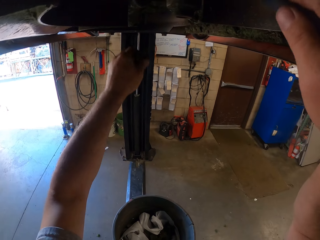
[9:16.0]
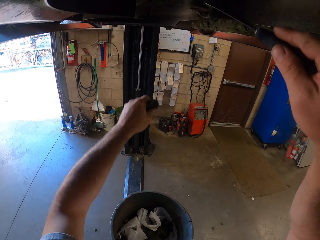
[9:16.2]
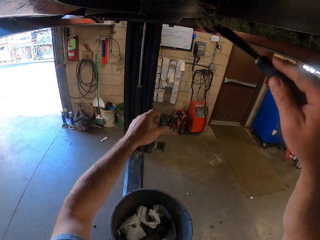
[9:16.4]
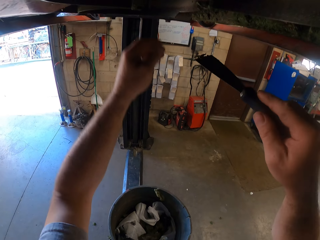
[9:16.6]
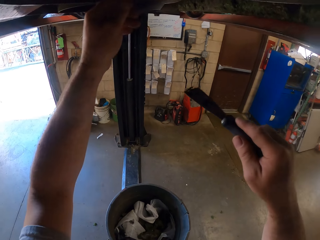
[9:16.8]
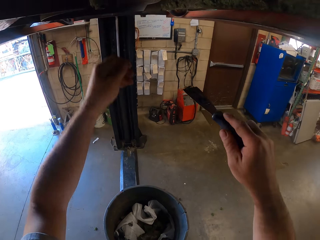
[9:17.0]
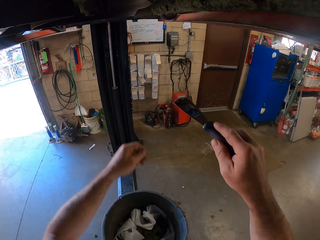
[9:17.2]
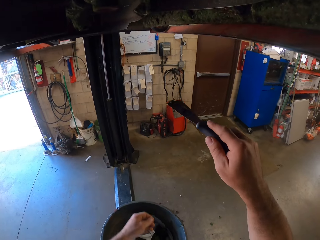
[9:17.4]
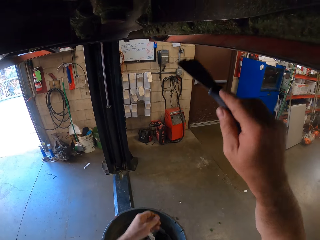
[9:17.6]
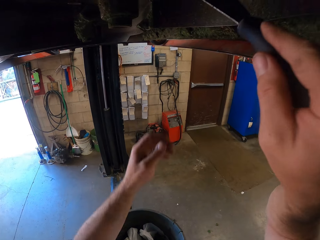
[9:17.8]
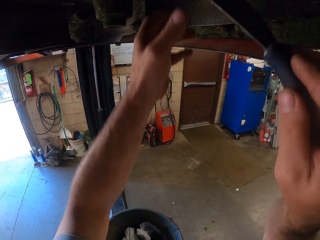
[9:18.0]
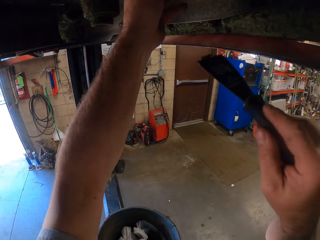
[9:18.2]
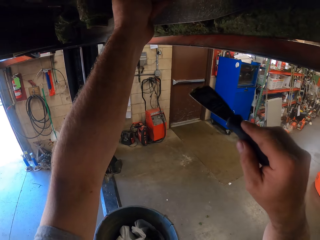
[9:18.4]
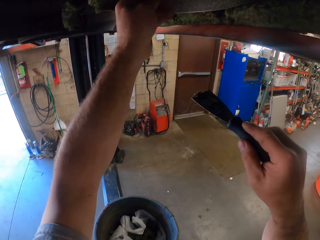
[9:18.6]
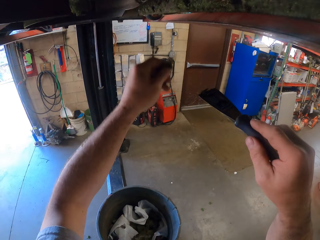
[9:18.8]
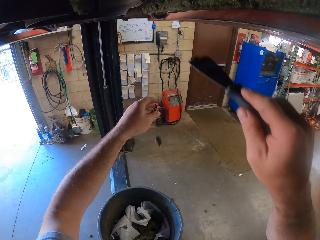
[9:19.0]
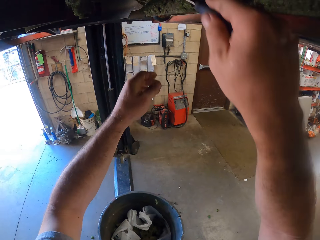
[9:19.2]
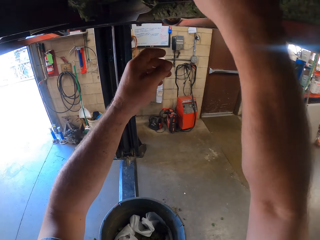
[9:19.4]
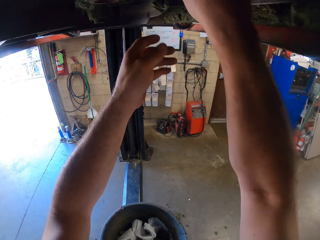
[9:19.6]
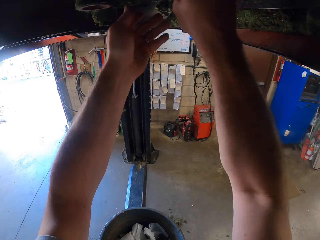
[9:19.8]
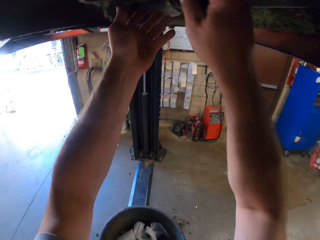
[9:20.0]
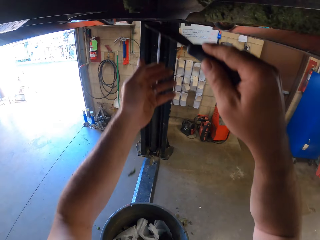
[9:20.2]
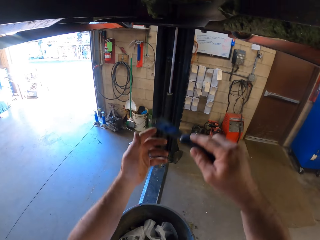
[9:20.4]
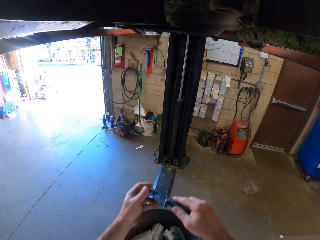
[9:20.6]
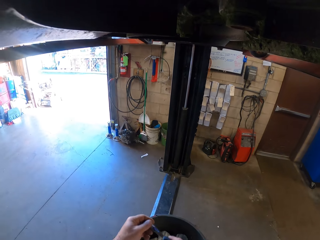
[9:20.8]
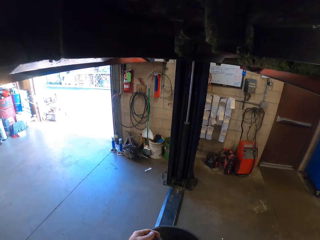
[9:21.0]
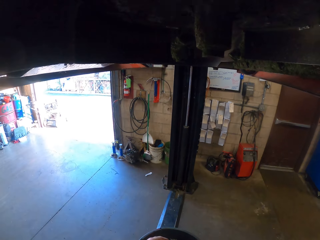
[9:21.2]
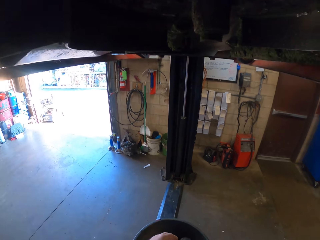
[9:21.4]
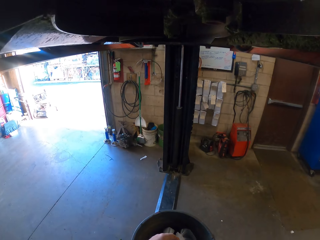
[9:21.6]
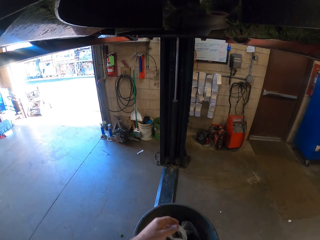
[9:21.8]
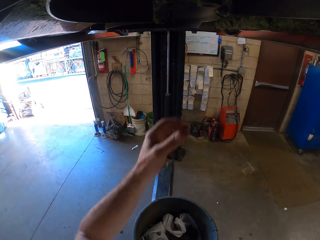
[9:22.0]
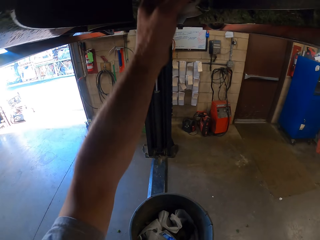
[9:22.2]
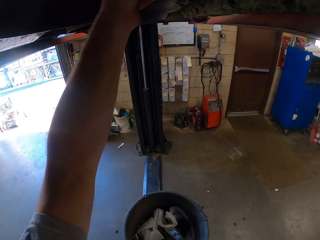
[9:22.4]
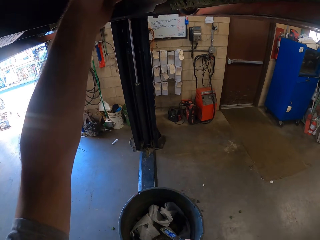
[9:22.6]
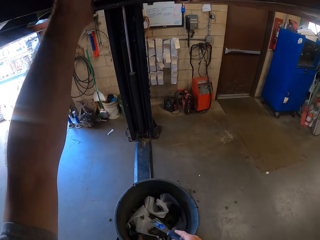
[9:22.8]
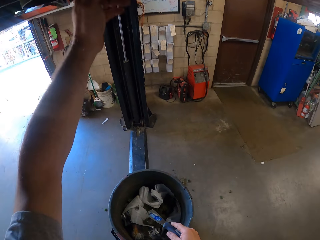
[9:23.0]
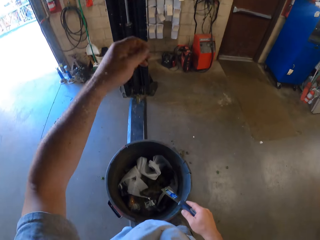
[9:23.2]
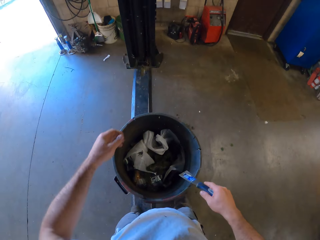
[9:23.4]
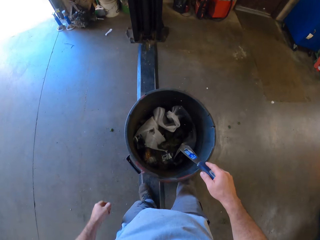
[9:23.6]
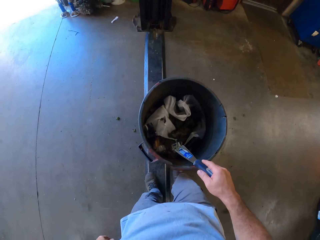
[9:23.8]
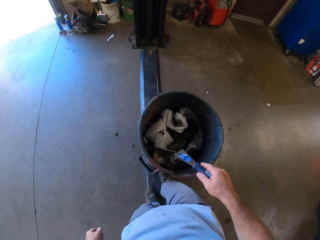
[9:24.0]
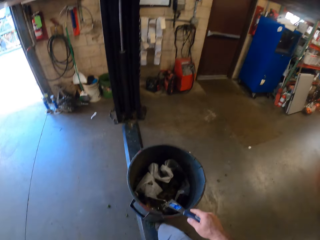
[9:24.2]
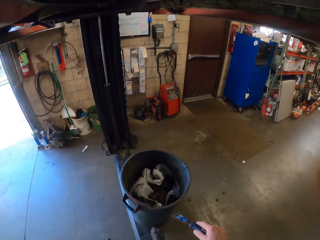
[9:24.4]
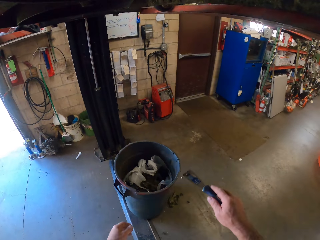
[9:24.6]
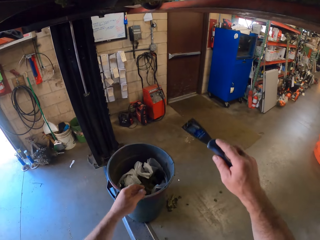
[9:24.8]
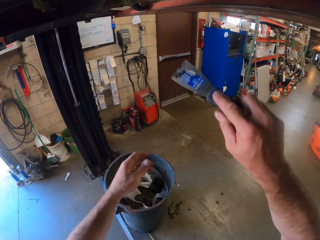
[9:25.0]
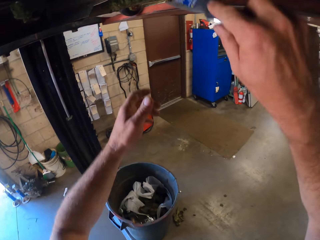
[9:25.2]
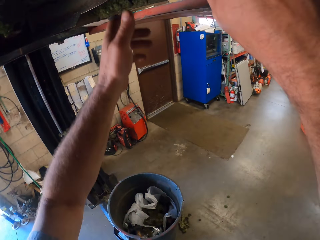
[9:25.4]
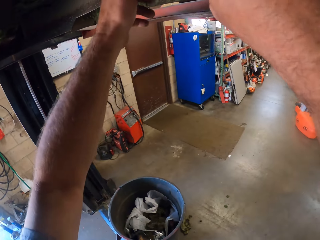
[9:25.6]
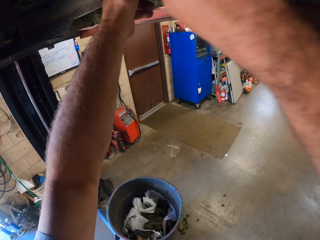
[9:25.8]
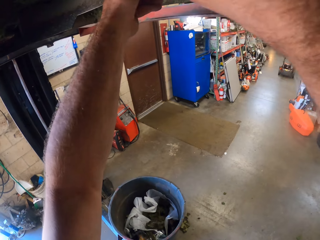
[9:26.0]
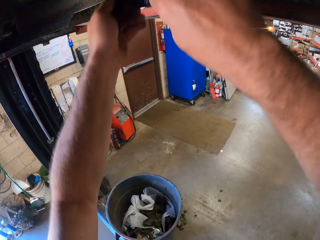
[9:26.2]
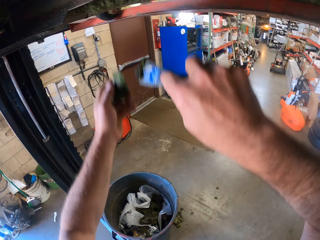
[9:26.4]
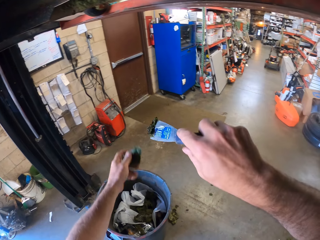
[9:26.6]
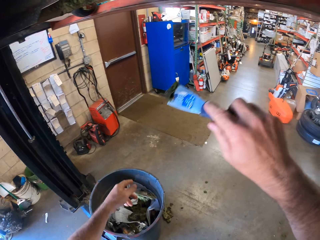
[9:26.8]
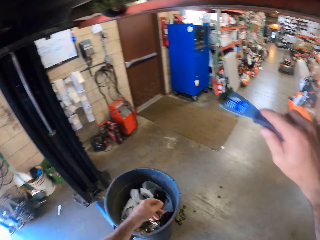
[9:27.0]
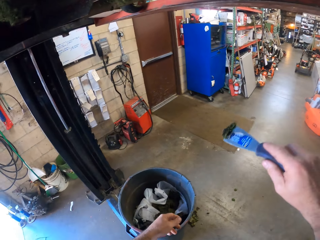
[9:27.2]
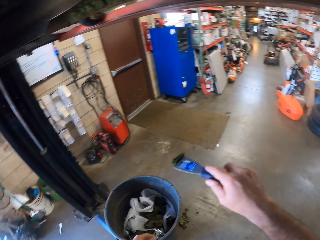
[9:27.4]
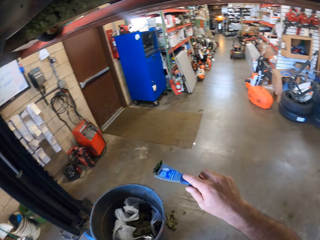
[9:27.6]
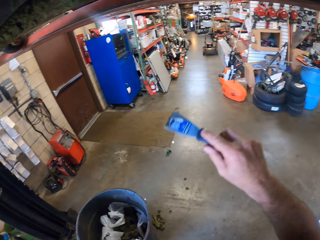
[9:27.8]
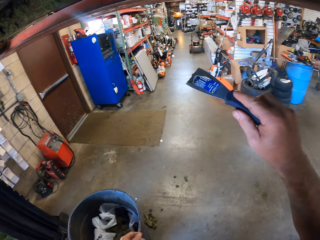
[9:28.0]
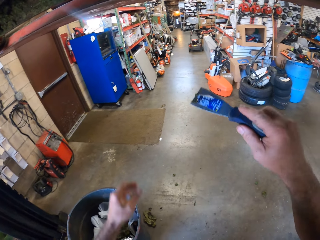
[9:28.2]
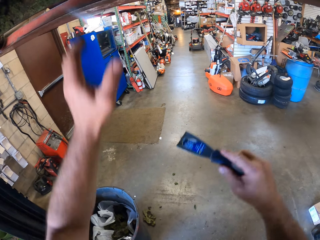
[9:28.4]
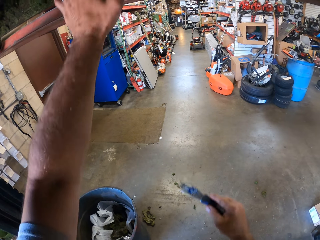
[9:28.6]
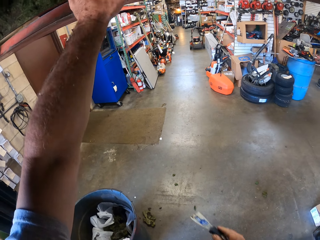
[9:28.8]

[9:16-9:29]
The camera wearer puts the ceiling pieces or dirt on the dustbin. He removes the ceiling with the wall scraper. He packs the dirt under the lawn mower with his left hand. He puts the ceiling pieces on the dustbin. He chisels the dirt under the lawn mower into the dustbin with the wall scraper. He packs the dirt under the lawn mower with his left hand. He pushes the dustbin with his right leg. He chisels the dirt under the lawn mower into the dustbin with the wall scraper. He packs the dirt under the lawn mower with his left hand. He puts the ceiling pieces on the dustbin.

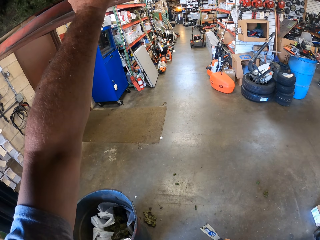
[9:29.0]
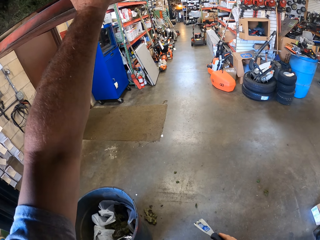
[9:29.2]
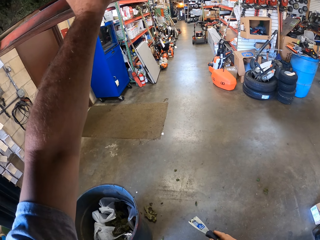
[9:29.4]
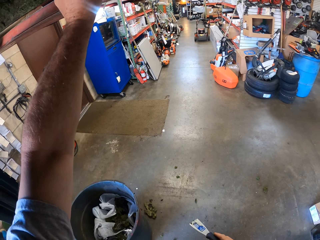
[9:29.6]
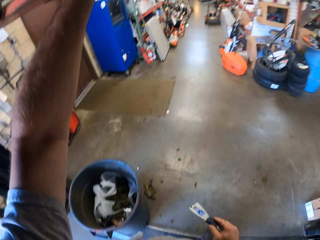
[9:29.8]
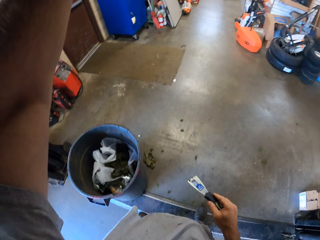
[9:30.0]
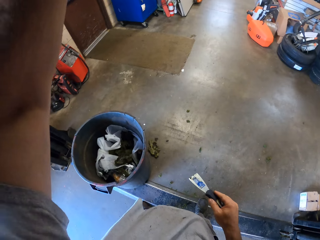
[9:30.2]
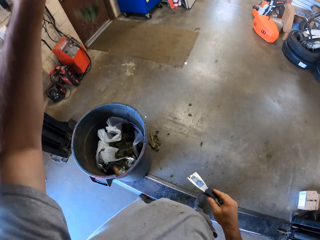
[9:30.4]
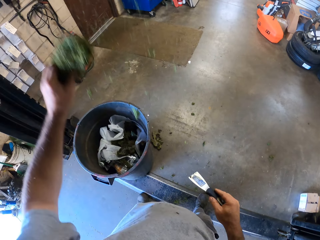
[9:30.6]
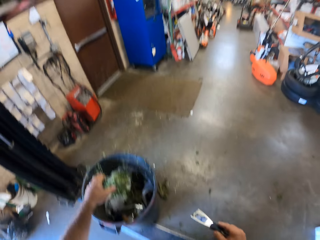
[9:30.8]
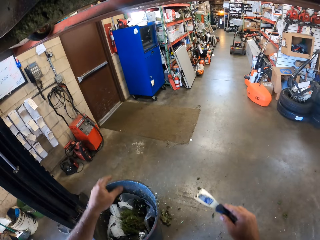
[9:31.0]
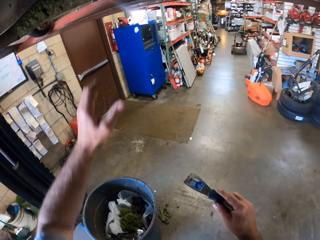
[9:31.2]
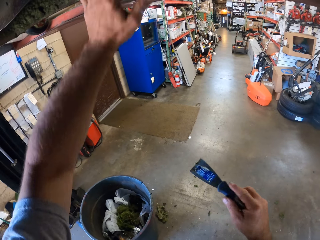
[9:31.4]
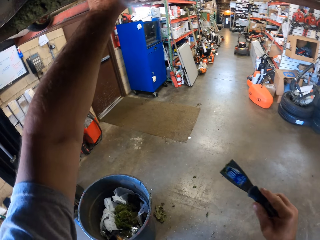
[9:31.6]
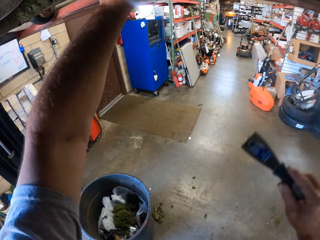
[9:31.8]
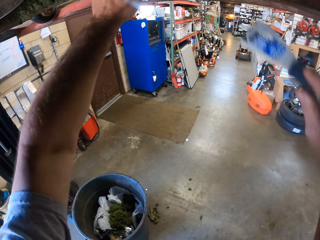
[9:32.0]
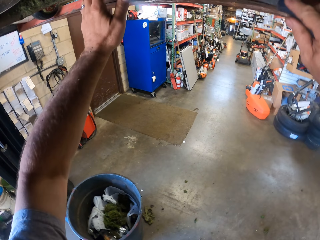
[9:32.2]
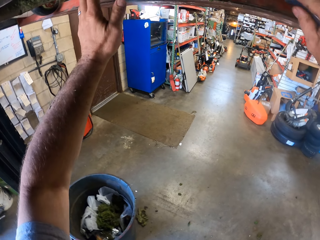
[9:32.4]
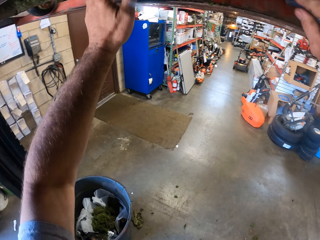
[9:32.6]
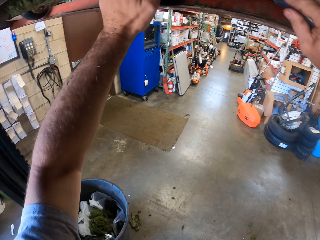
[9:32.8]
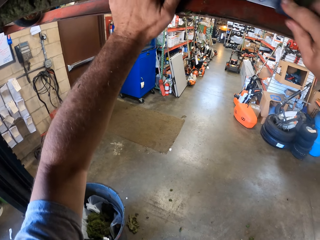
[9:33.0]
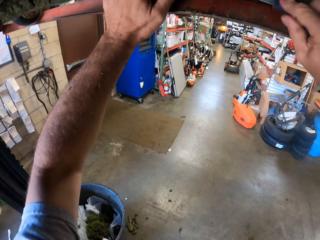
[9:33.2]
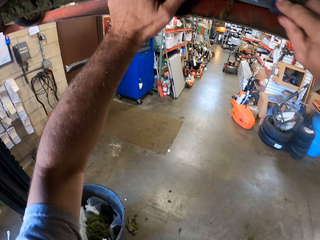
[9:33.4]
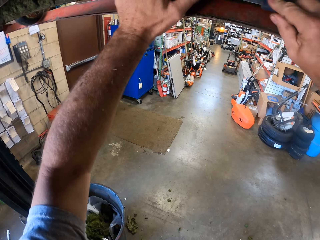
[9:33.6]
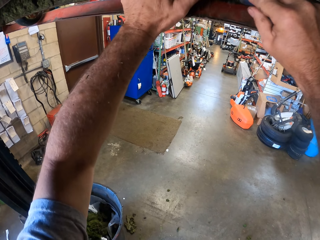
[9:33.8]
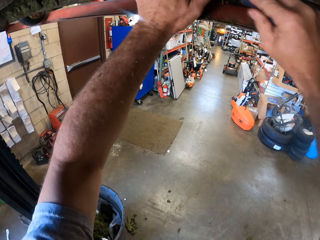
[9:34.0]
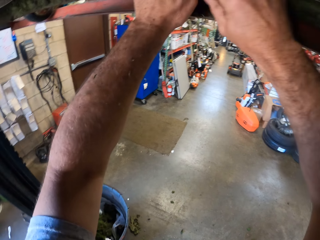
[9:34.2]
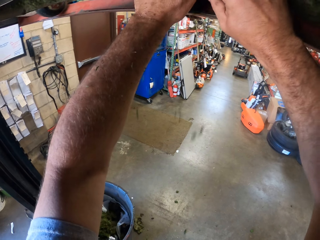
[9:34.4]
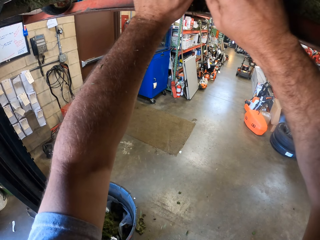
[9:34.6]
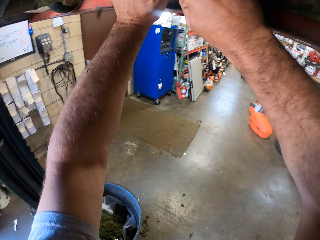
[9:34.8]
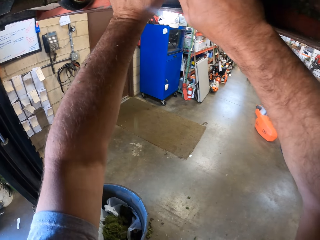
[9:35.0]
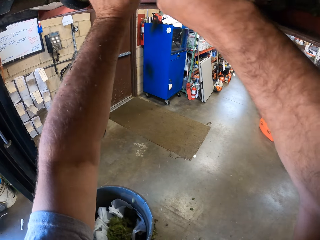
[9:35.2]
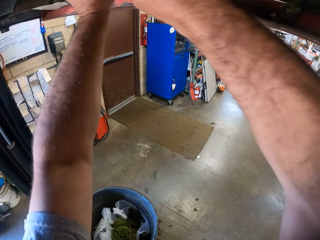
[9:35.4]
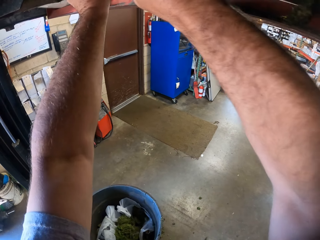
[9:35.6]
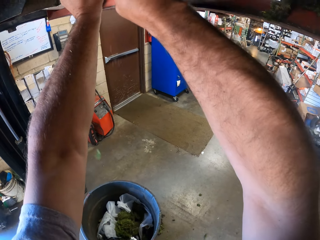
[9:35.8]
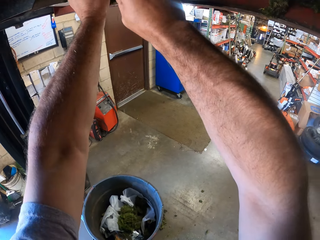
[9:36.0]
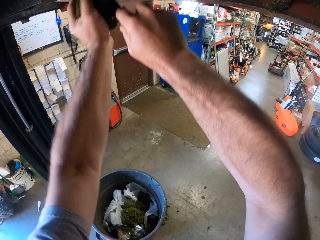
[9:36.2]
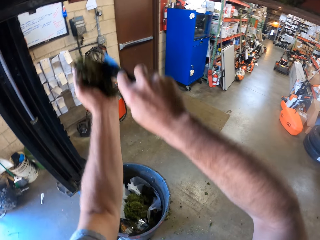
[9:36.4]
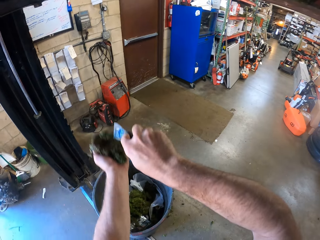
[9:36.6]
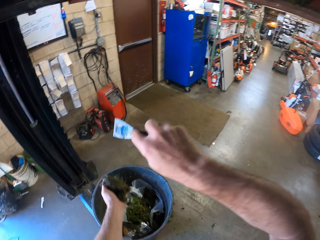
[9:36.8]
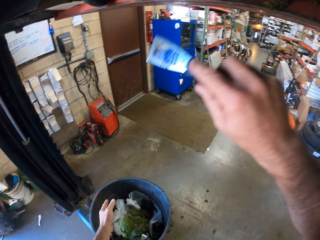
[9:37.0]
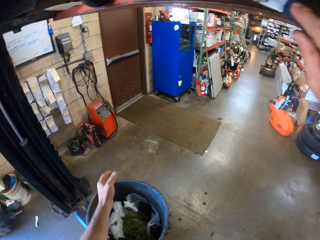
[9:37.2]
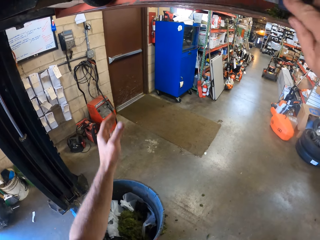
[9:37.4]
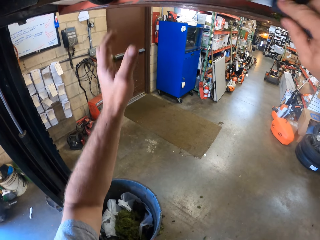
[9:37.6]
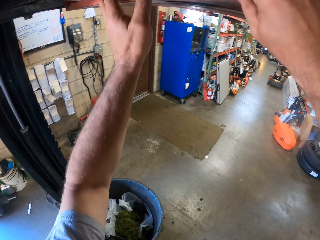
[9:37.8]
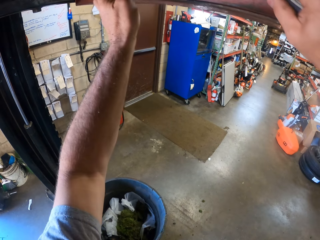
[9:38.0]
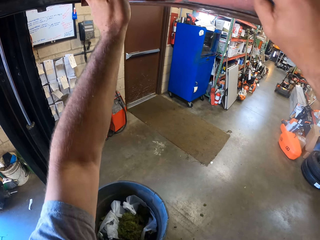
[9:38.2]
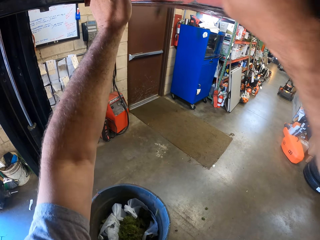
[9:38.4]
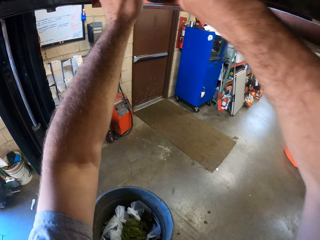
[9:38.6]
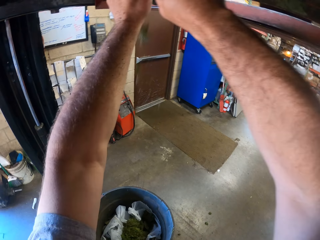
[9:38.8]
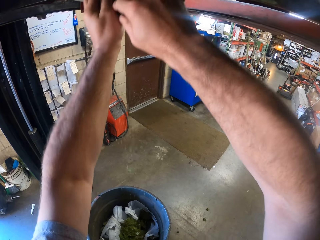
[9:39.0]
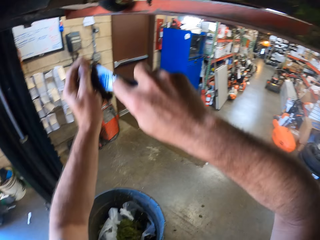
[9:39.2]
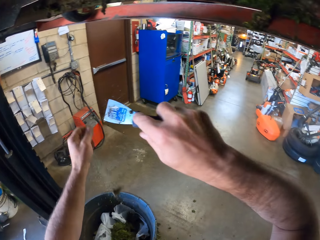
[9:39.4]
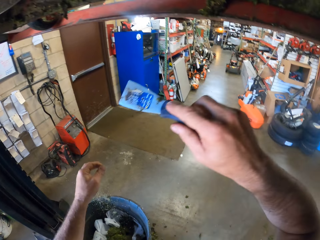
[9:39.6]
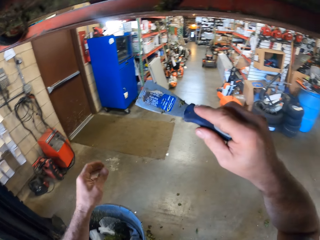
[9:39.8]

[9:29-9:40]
The camera wearer packs the dirt under the lawn mower with his left hand. He removes the ceiling pieces. He puts the ceiling pieces on the dustbin. He removes the ceiling pieces. He chisels the dirt under the lawn mower into the dustbin with the wall scraper. He packs the dirt under the lawn mower with his left hand. He puts the ceiling pieces on the dustbin. He chisels the dirt under the lawn mower into the dustbin with the wall scraper. He packs the dirt under the lawn mower with his left hand. He puts the ceiling pieces on the dustbin.
